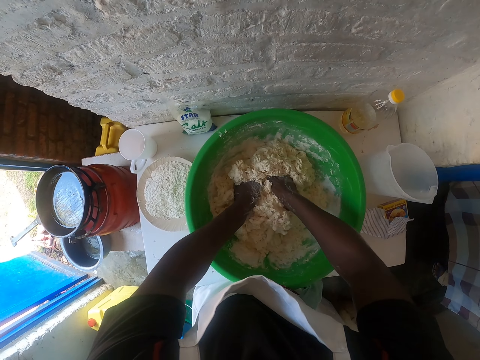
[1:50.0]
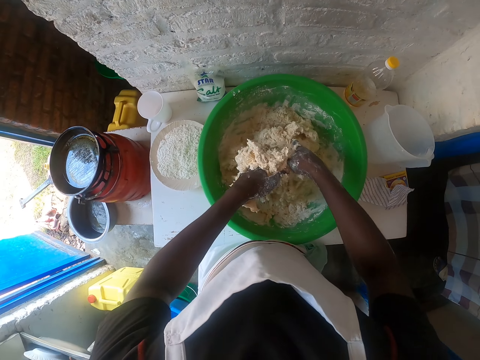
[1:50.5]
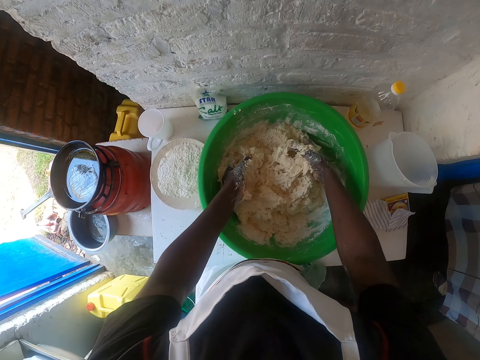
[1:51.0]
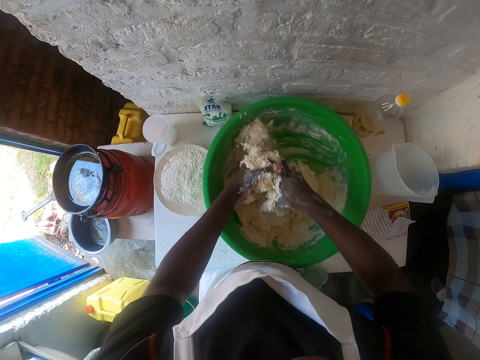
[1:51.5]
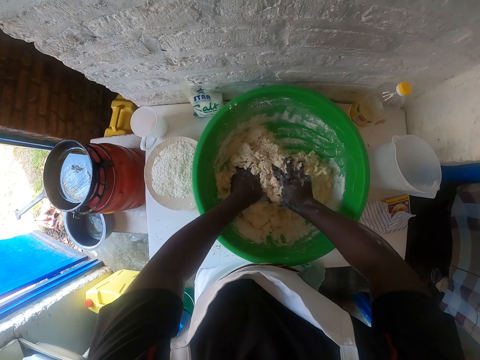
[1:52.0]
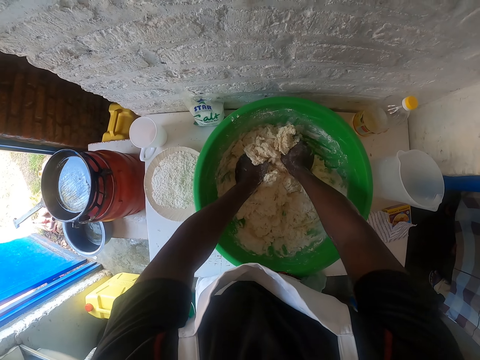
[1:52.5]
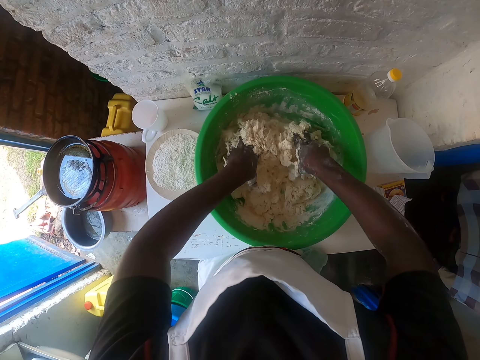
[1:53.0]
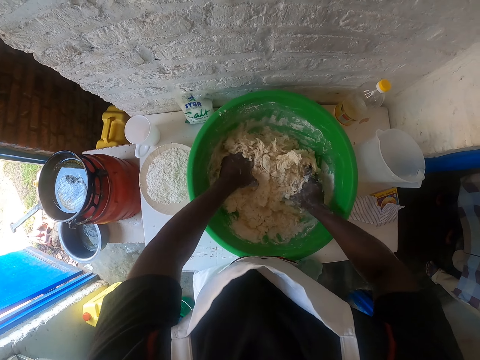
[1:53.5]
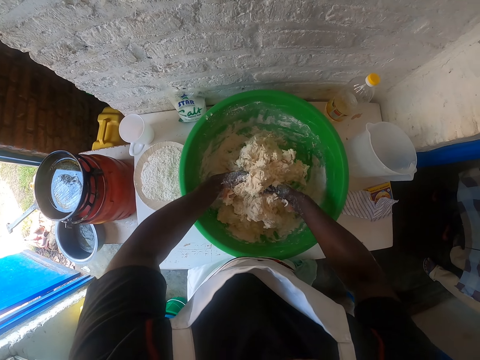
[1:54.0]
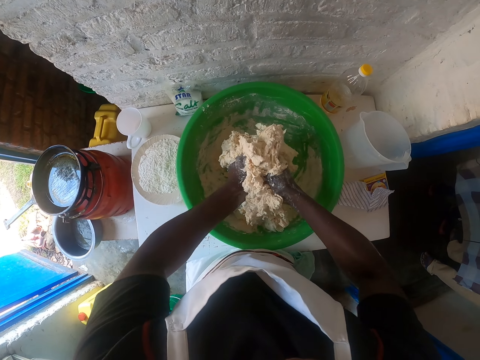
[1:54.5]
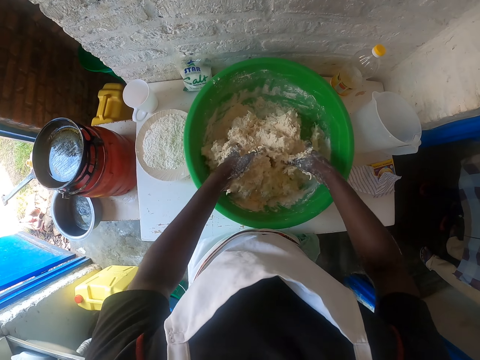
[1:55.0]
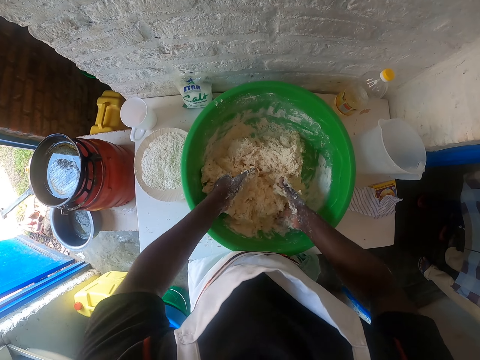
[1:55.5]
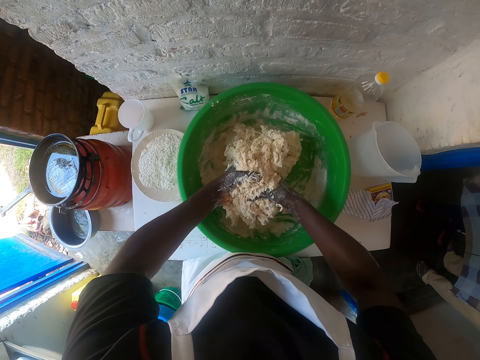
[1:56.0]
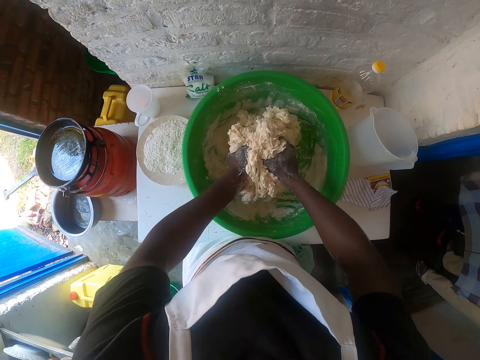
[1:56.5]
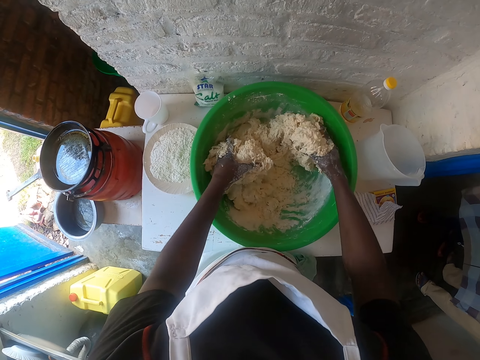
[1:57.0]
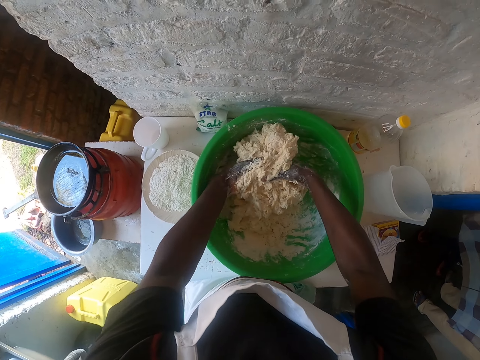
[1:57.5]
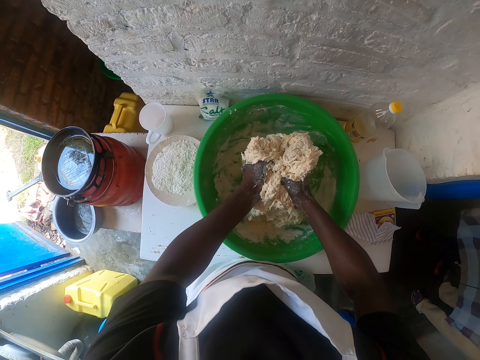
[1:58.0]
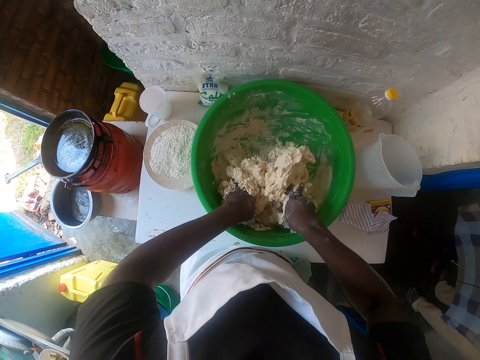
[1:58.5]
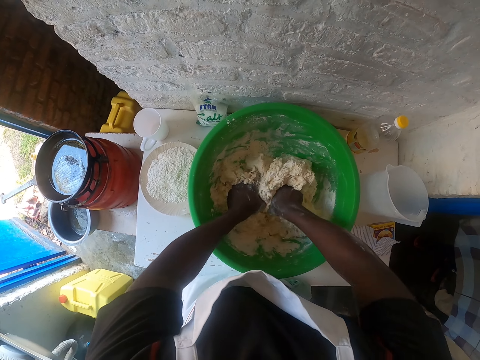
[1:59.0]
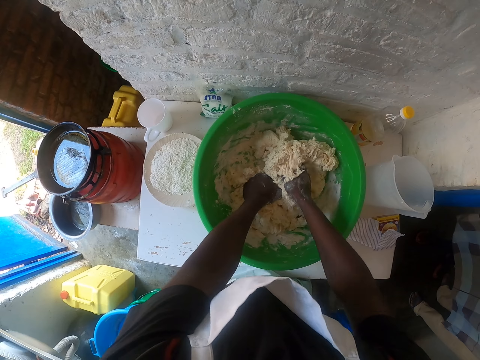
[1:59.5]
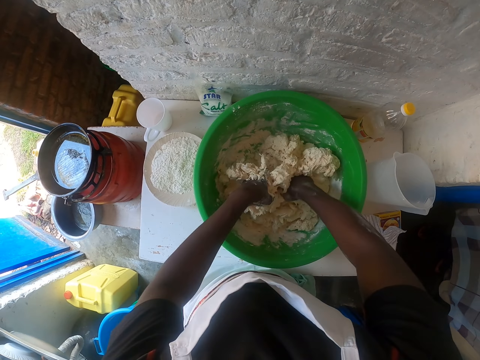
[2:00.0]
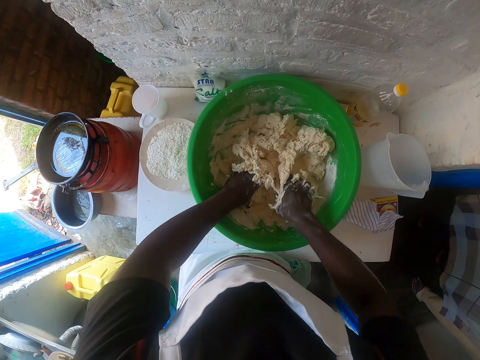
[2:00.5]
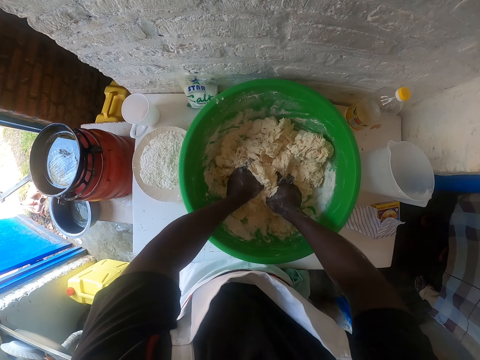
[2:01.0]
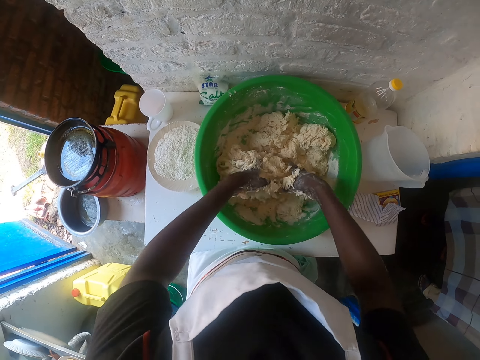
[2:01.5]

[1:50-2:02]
The camera wearer kneads the dough using both hands.

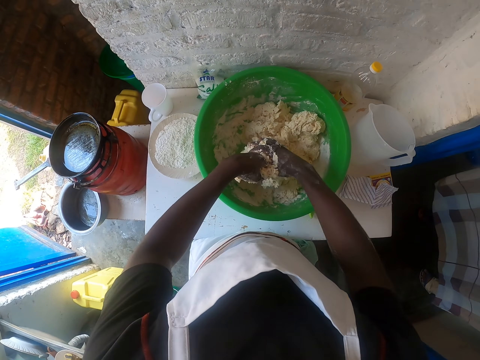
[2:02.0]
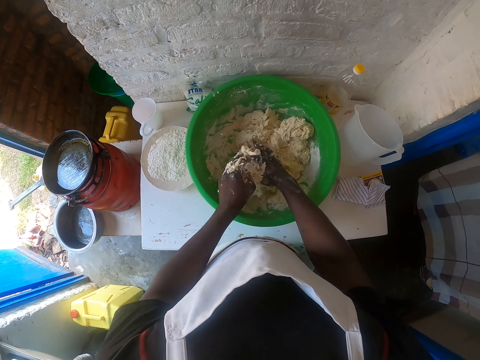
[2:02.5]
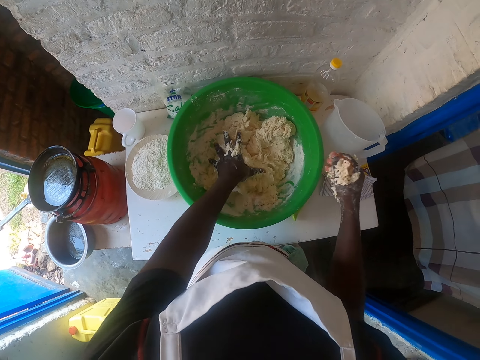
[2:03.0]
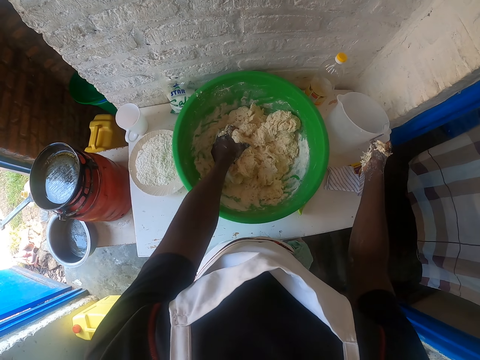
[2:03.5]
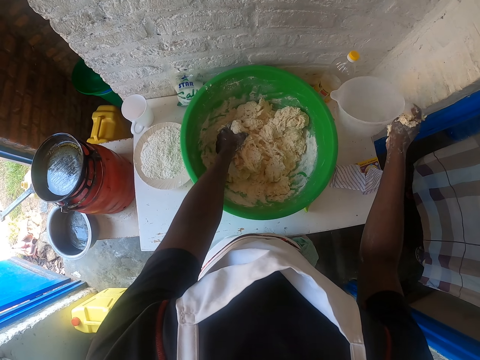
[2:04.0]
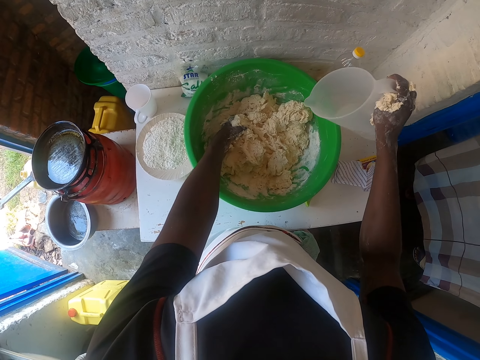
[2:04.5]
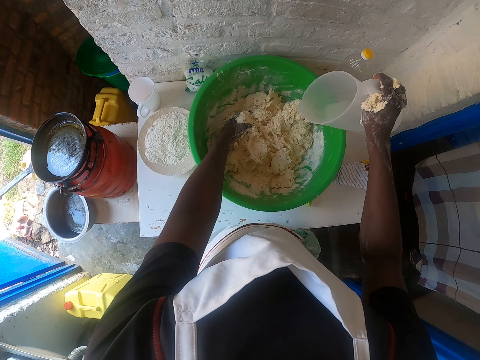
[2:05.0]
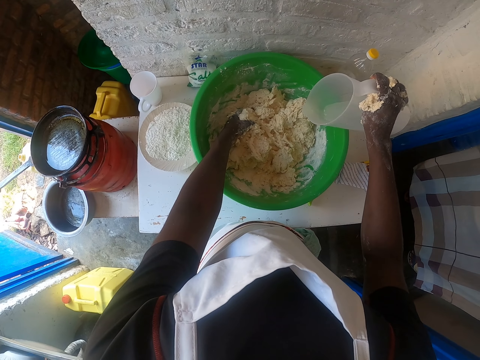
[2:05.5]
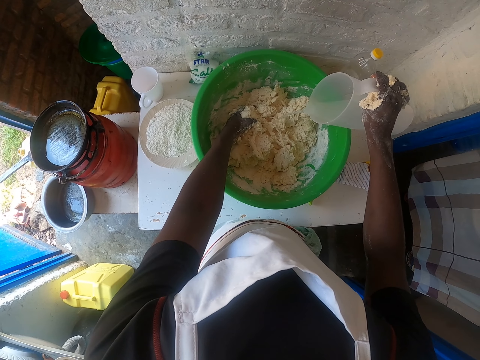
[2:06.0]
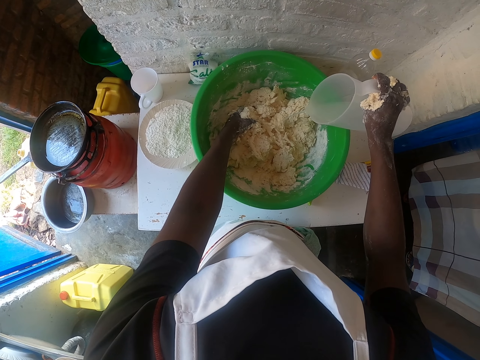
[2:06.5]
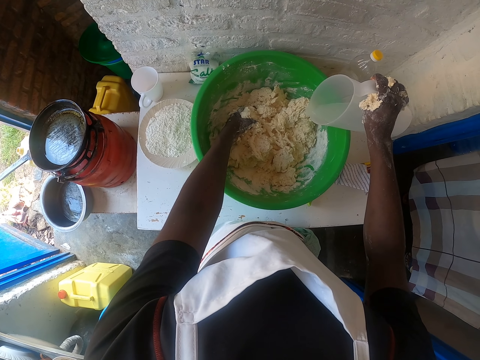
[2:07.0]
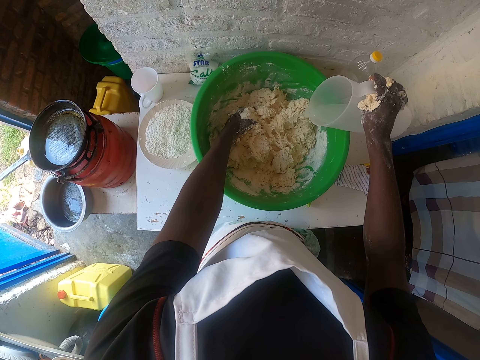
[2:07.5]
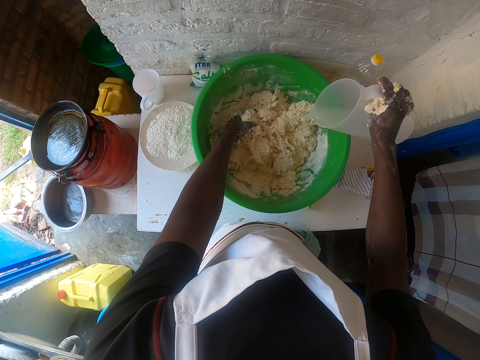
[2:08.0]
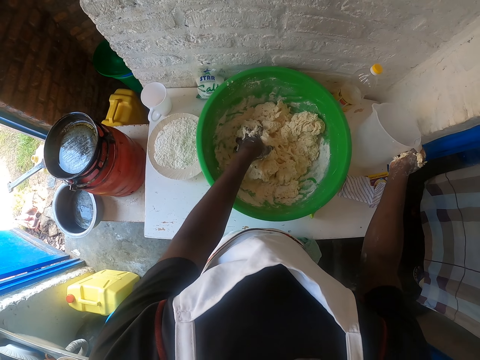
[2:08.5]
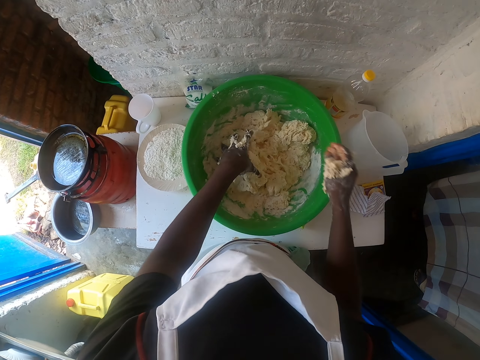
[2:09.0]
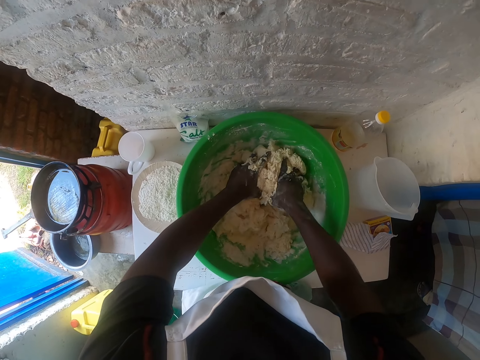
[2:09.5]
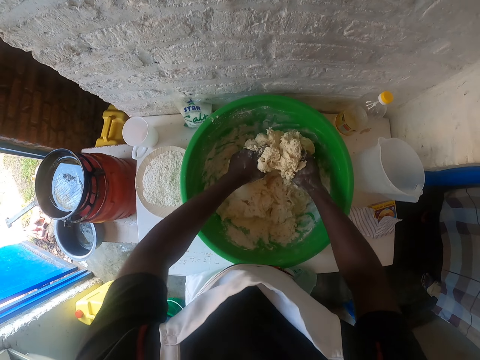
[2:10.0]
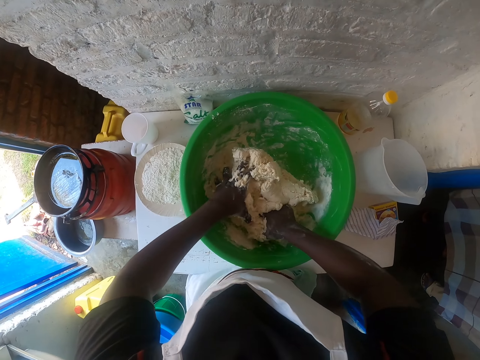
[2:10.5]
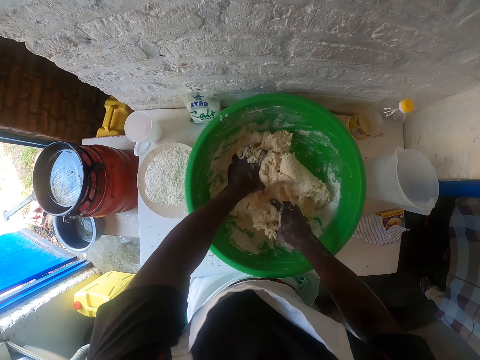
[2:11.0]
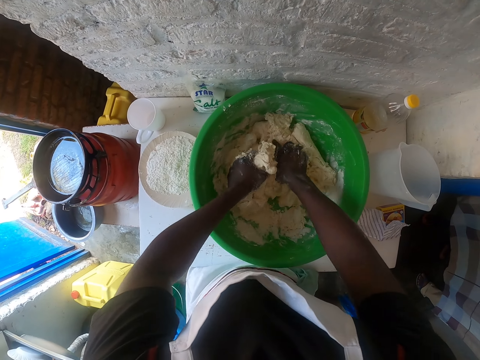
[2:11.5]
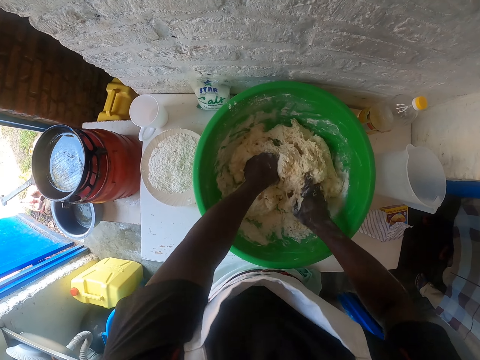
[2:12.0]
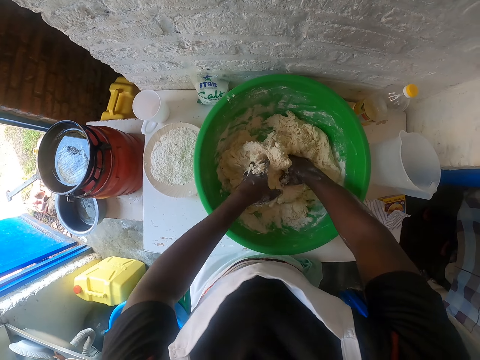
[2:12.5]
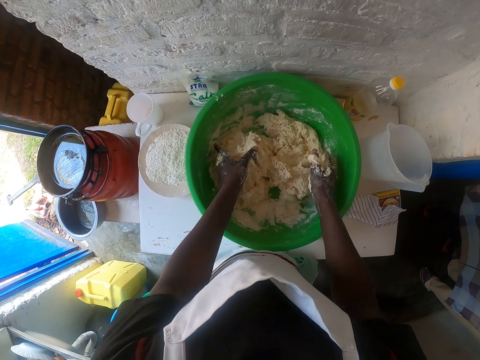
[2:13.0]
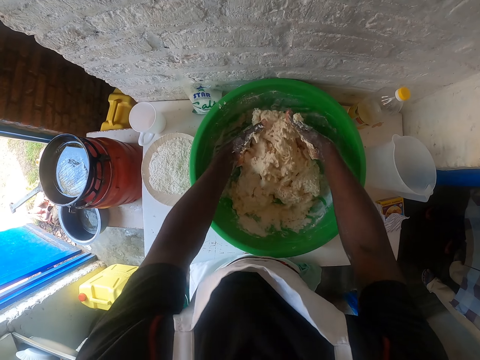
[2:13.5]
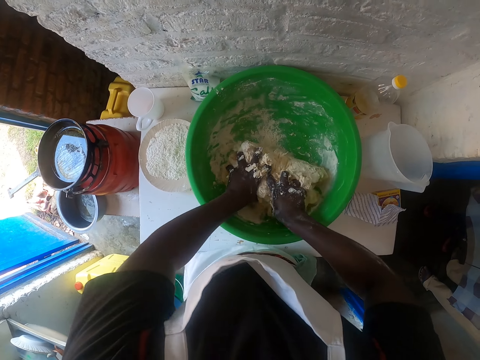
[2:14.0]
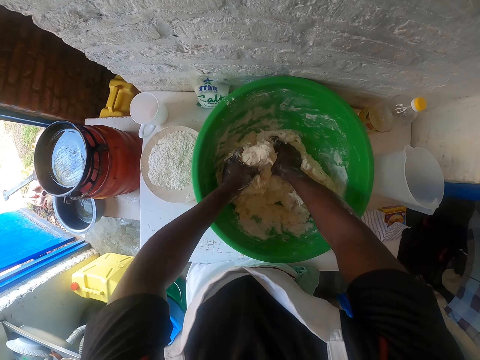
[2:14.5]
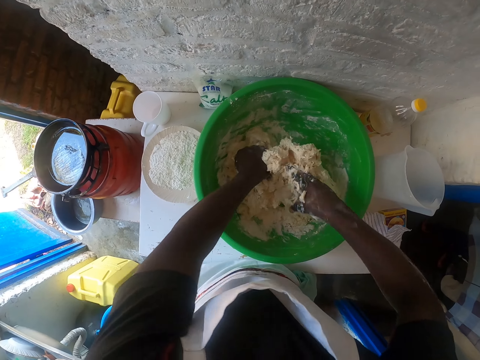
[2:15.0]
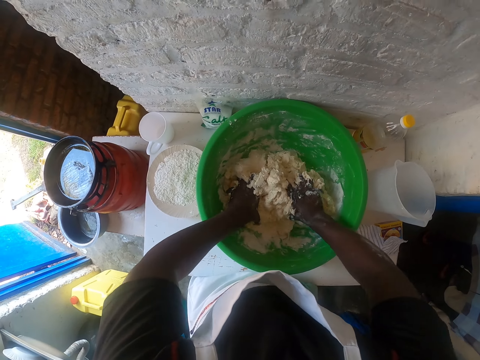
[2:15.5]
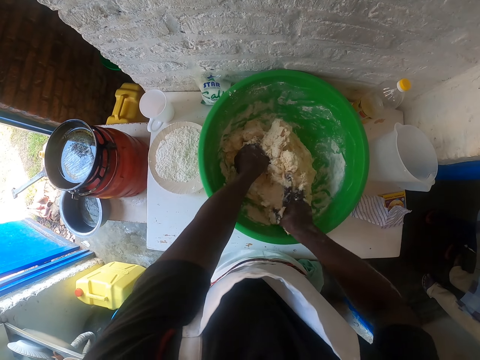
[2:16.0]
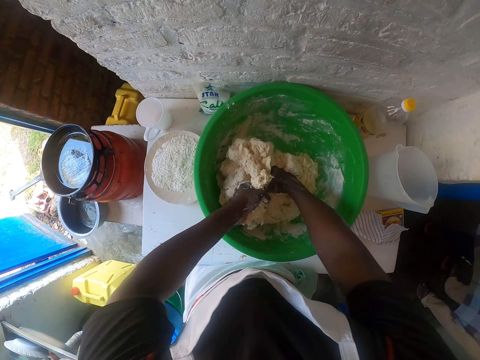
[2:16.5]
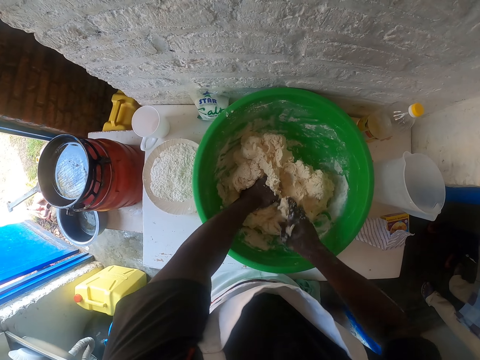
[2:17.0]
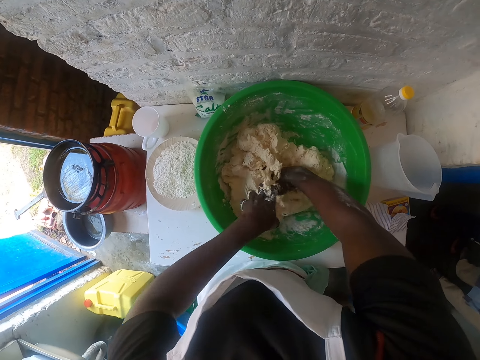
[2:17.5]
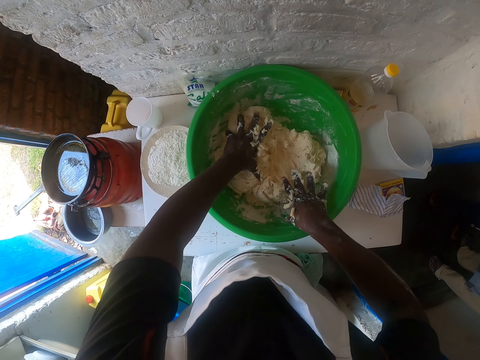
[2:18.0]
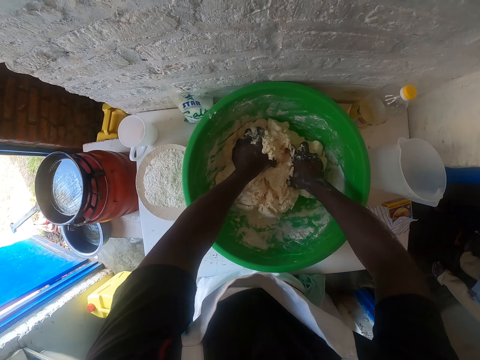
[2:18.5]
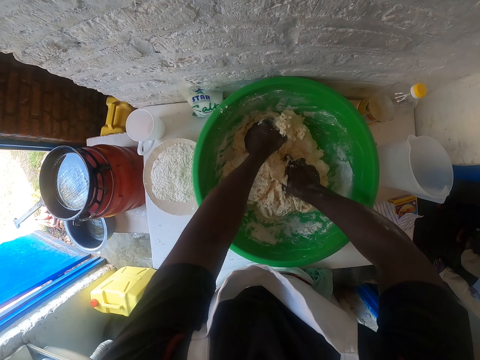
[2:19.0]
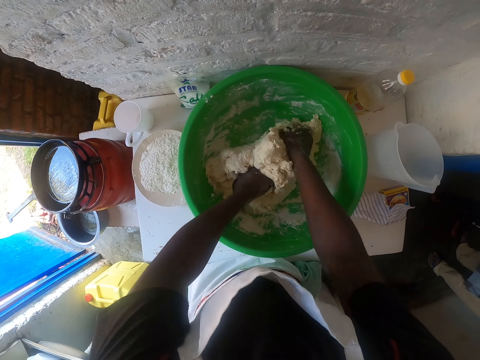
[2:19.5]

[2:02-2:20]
The camera wearer picks a jar of water from the table. They pour water in the dough. They put the jar of water on the table. They knead the dough using both hands.
